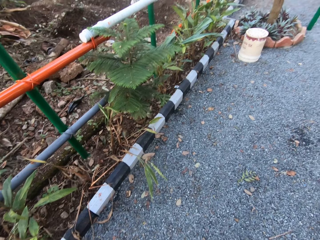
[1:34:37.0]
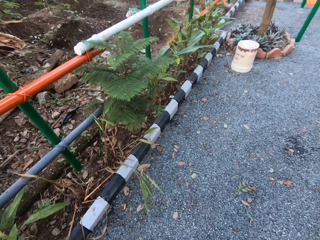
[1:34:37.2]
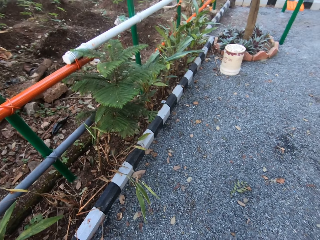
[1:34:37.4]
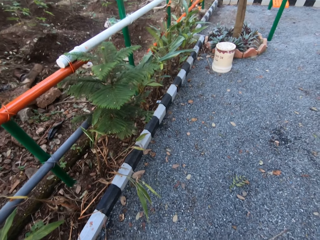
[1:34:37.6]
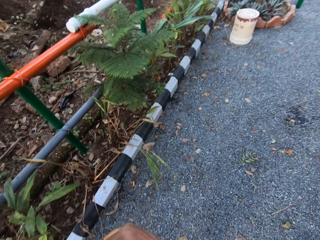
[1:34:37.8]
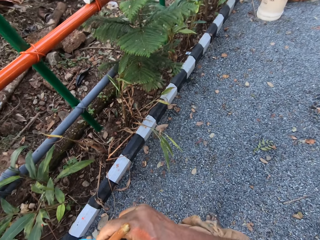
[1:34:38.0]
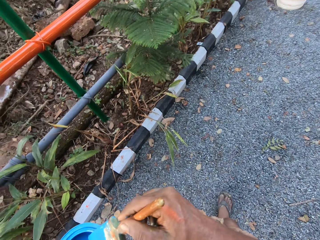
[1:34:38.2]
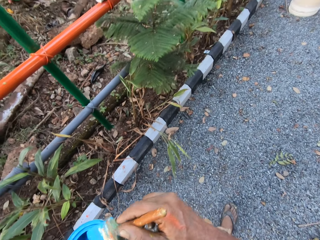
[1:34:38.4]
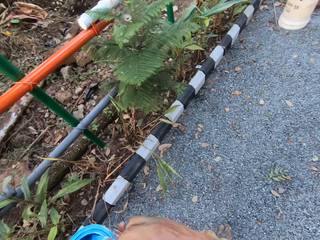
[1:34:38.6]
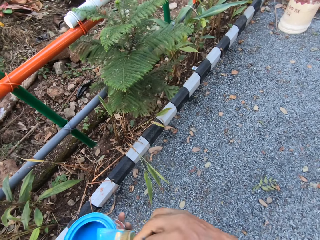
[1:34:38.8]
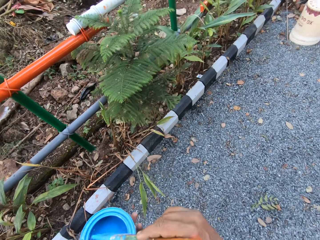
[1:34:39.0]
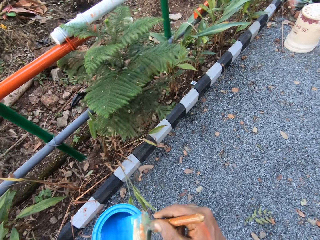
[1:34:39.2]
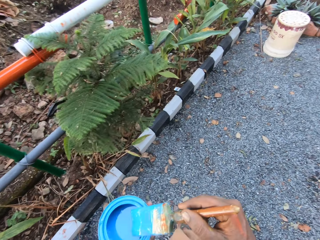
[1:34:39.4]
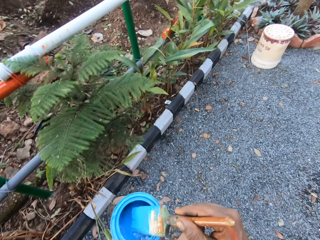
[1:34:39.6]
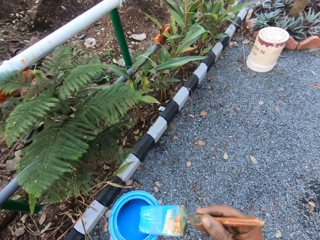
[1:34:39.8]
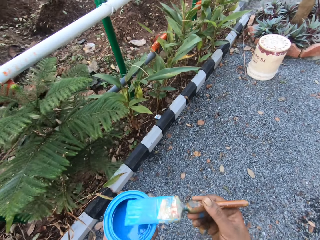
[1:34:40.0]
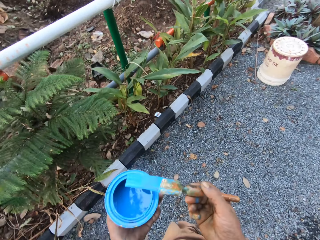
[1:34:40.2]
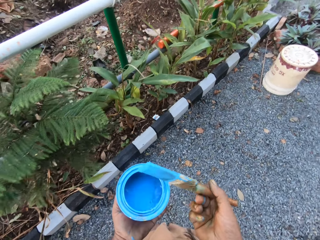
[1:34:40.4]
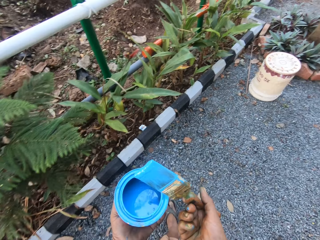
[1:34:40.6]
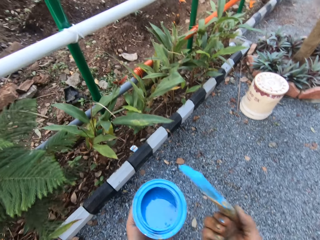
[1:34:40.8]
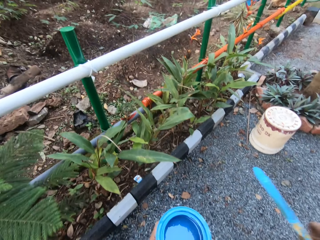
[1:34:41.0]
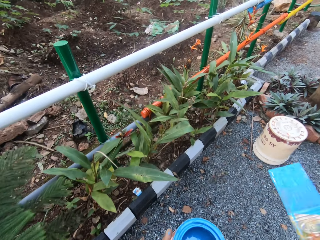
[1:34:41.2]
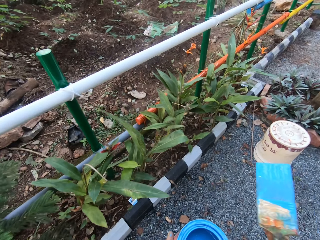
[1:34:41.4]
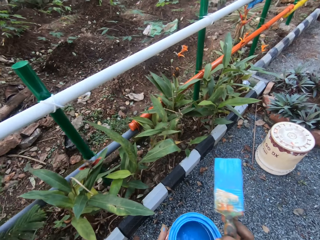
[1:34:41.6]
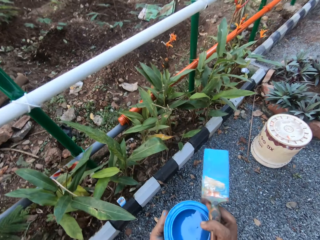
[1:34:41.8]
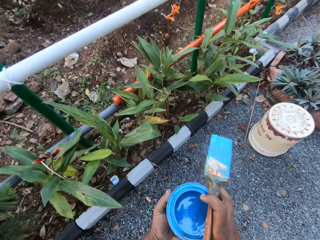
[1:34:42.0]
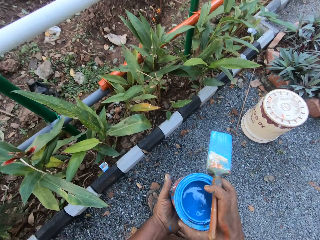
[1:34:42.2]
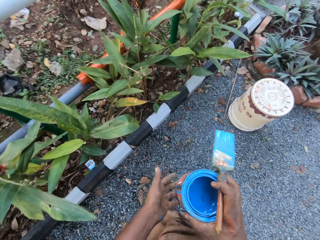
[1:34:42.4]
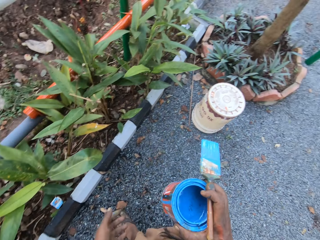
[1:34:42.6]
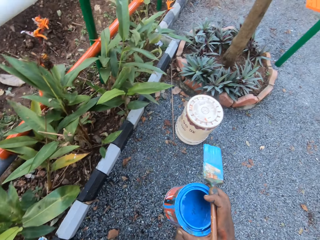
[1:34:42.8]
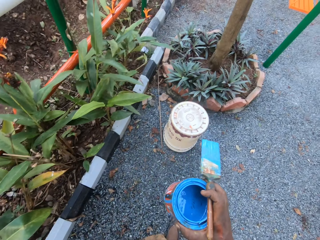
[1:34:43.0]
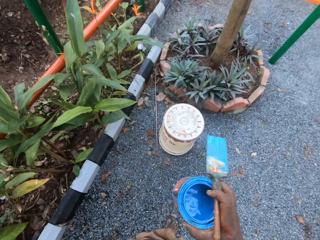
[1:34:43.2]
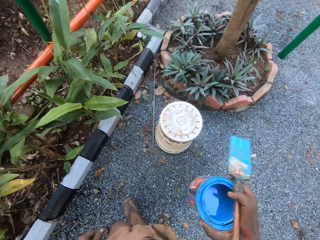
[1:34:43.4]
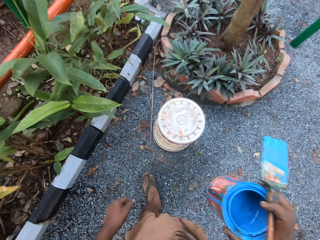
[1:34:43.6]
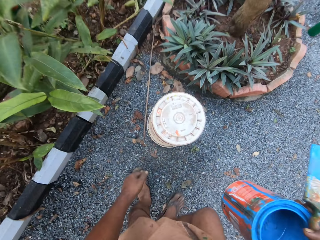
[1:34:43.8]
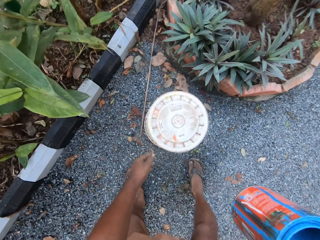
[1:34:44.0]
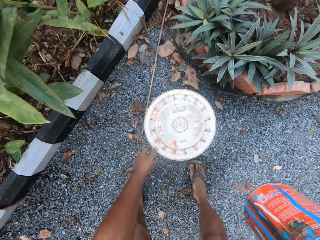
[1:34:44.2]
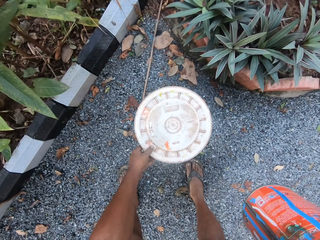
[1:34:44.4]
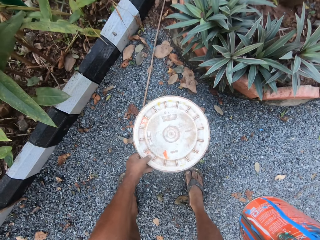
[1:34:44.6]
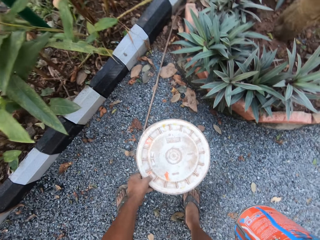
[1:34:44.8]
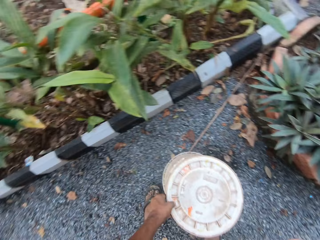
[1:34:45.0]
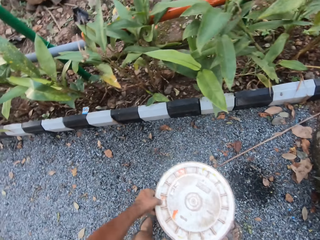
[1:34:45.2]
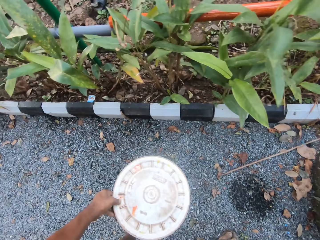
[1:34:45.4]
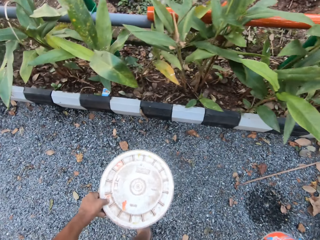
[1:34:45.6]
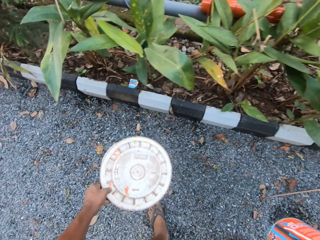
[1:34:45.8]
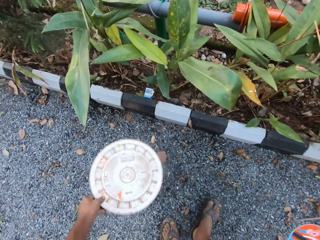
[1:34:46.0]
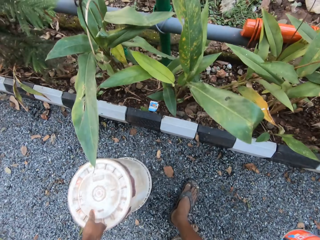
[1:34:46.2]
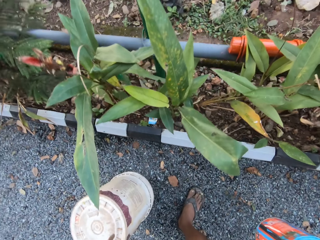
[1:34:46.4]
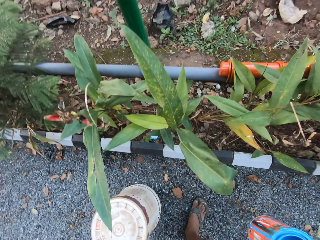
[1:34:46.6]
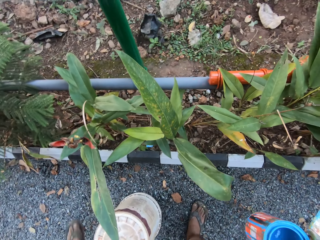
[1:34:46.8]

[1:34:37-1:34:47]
The camera wearer walks beside the metal rail. They hold the container with the other hand. They move the bucket.

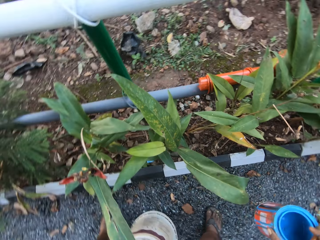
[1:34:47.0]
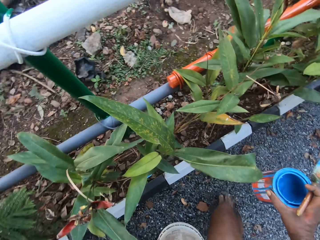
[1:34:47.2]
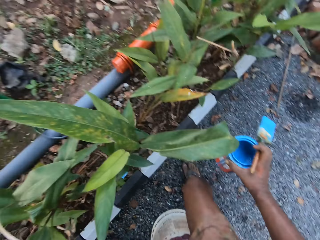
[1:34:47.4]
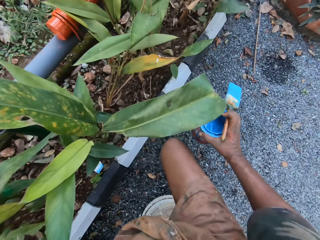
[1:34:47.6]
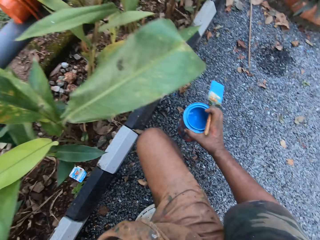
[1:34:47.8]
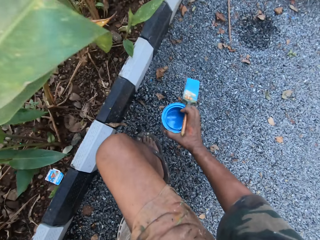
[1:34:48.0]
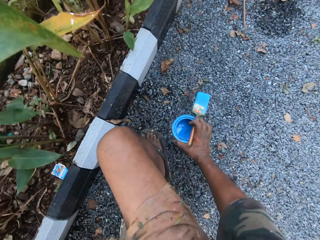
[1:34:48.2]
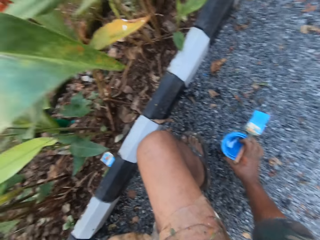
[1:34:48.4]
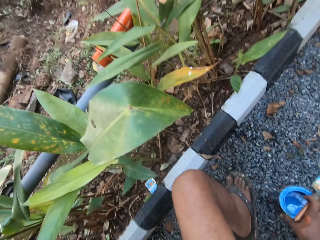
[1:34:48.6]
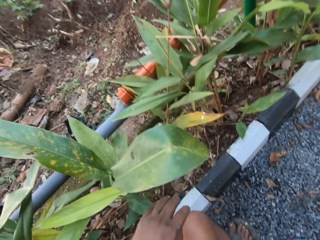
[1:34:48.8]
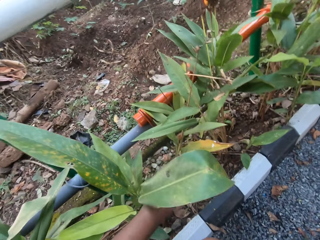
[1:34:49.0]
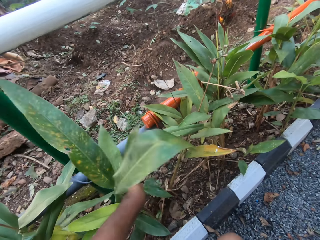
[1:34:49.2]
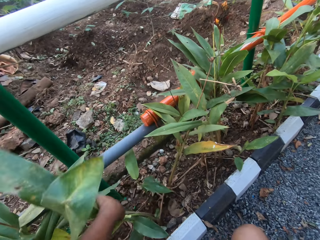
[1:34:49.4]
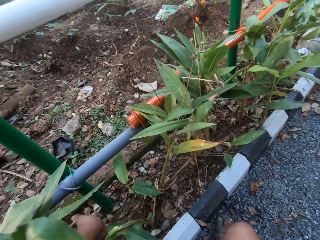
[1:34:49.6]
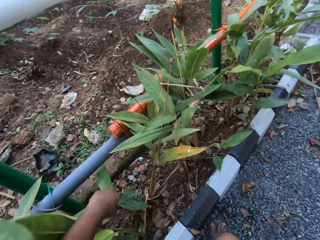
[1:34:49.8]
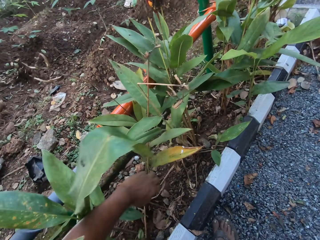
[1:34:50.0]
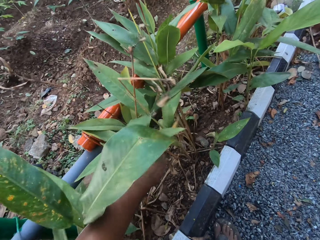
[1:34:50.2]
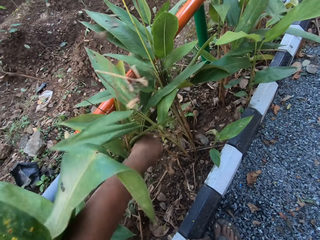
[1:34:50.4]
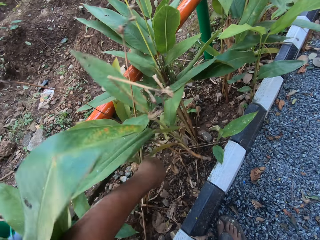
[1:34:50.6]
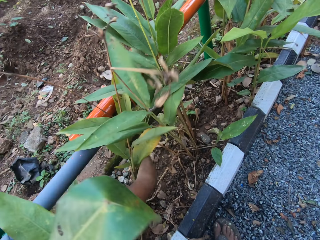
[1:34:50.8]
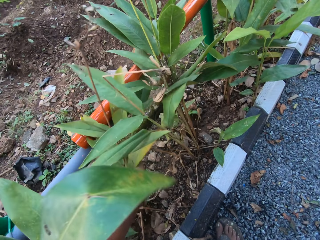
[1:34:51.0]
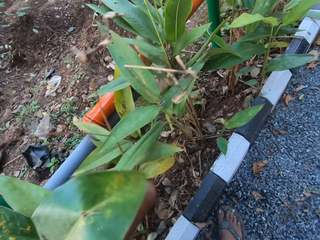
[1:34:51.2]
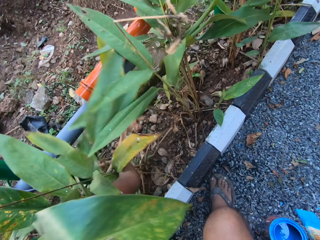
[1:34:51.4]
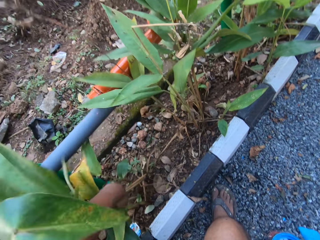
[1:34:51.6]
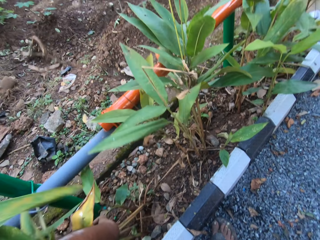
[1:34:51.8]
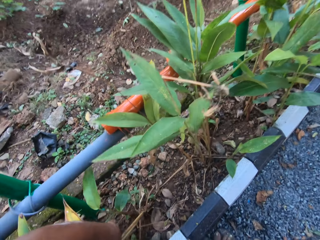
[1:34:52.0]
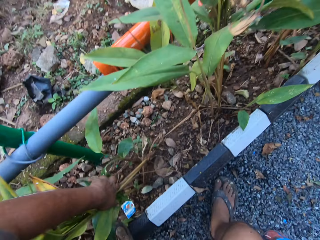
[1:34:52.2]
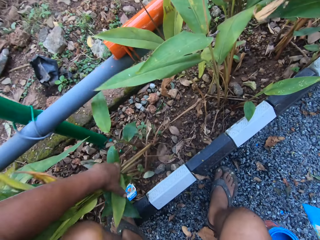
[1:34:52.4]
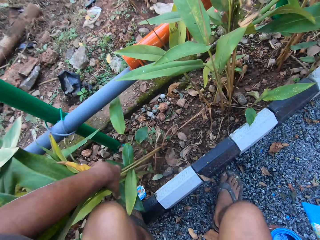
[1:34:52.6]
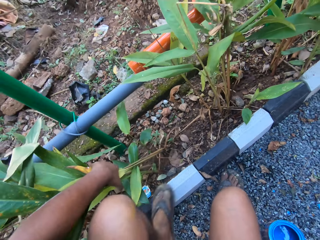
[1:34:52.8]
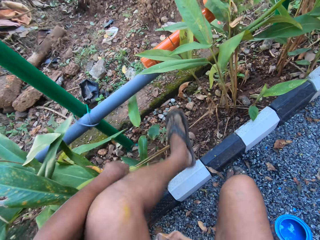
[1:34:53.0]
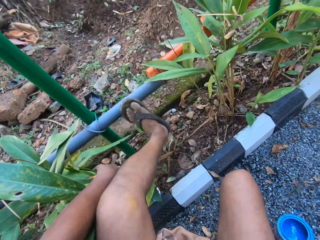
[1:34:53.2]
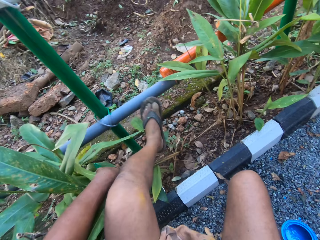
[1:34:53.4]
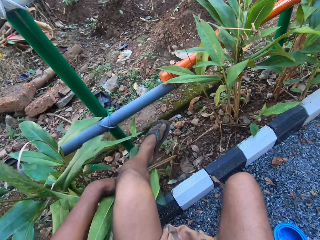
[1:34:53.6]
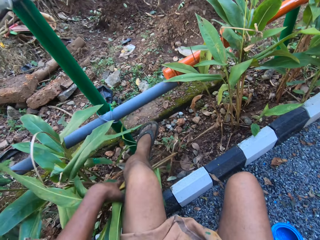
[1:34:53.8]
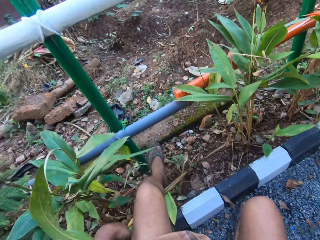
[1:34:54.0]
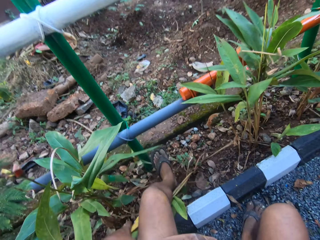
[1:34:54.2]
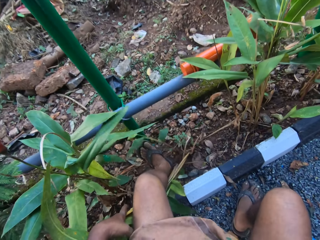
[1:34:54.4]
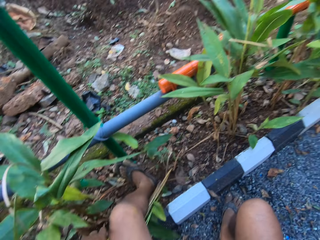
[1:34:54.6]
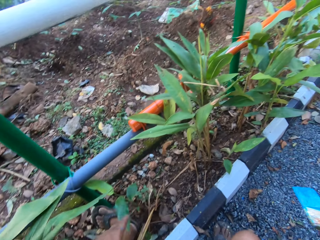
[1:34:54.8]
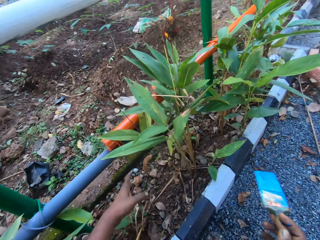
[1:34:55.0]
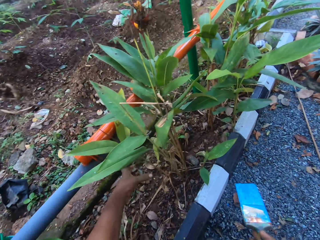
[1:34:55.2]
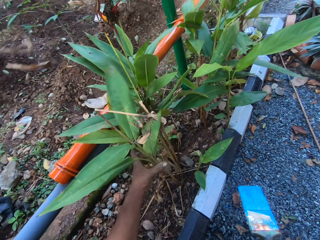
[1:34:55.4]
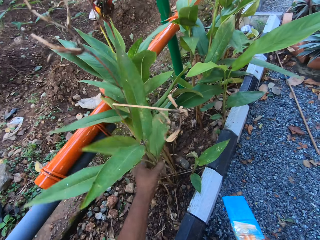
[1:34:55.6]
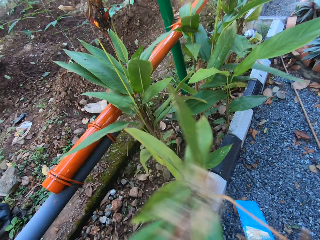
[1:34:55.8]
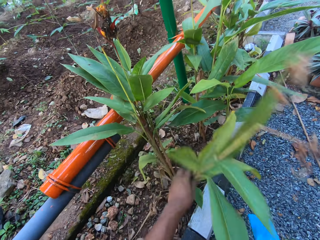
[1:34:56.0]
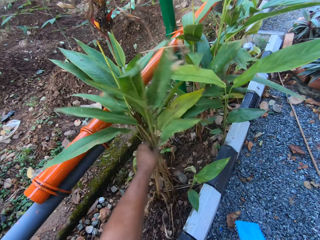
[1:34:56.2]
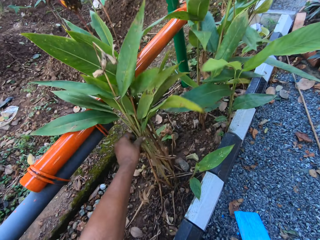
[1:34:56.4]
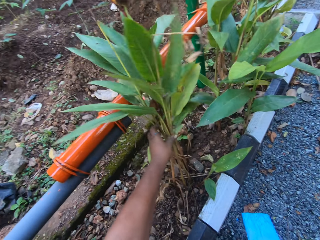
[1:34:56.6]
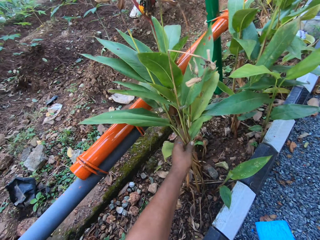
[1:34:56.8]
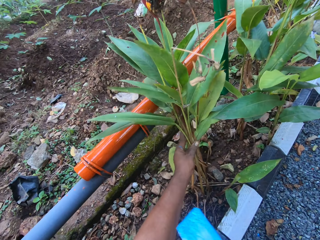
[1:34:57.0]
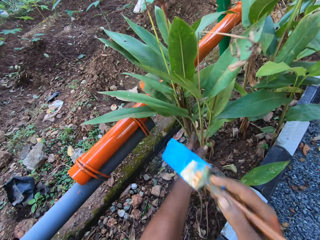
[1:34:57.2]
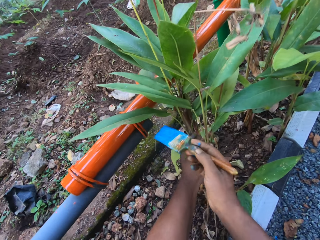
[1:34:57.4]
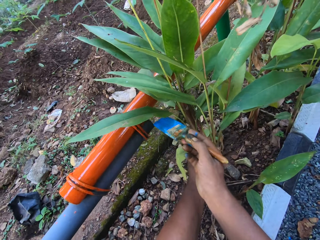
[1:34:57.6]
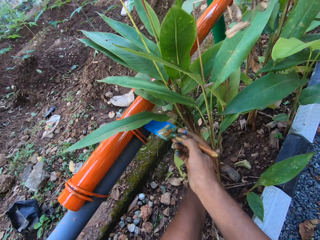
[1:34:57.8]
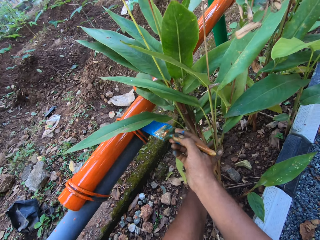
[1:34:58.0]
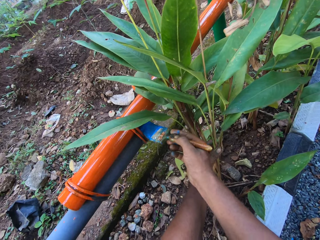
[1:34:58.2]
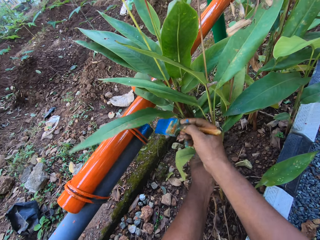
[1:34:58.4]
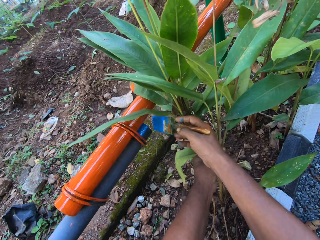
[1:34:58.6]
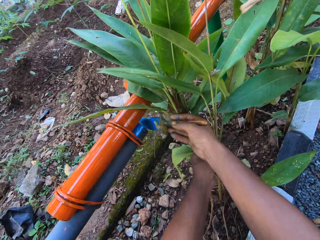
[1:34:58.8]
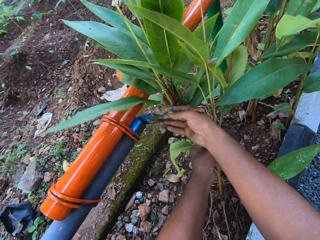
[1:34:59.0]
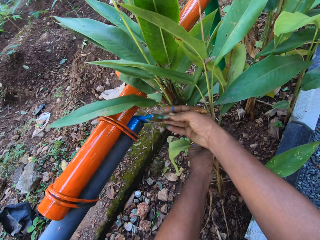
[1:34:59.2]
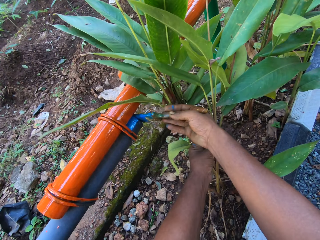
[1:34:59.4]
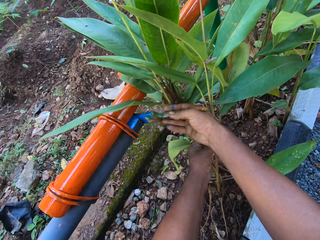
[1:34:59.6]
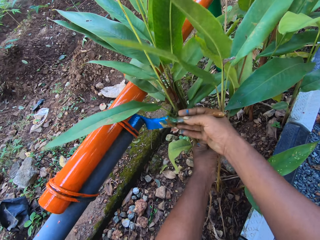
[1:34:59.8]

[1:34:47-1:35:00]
The camera wearer puts down the bucket. They sit on the bucket. They drop the paint can. They hold the plants. They move the plant. They step on the plants. They hold the plants. They paint the metal rail.
